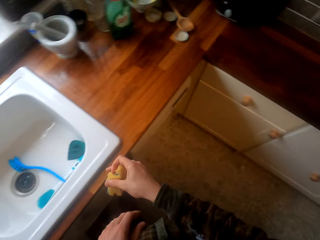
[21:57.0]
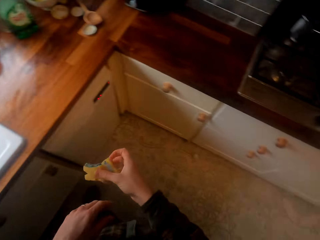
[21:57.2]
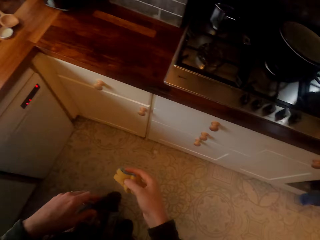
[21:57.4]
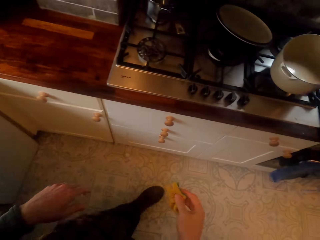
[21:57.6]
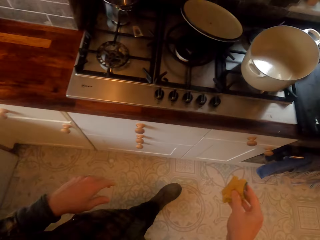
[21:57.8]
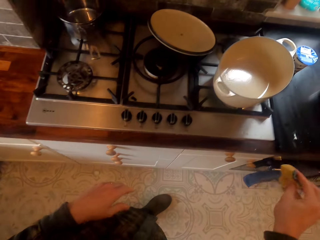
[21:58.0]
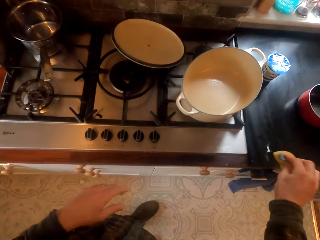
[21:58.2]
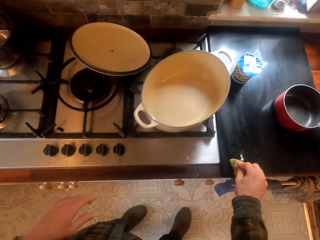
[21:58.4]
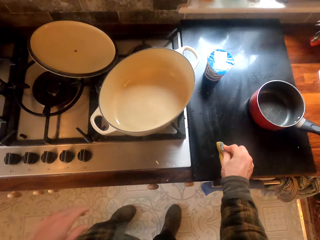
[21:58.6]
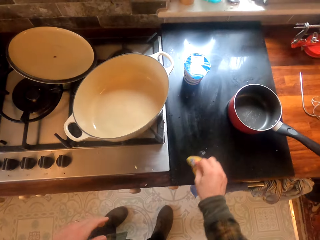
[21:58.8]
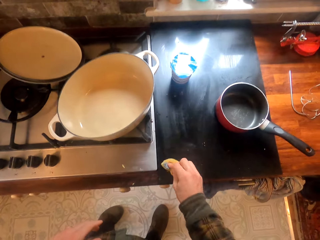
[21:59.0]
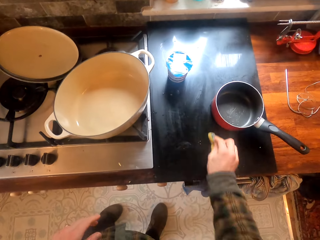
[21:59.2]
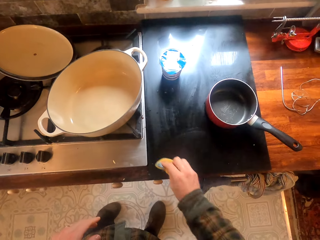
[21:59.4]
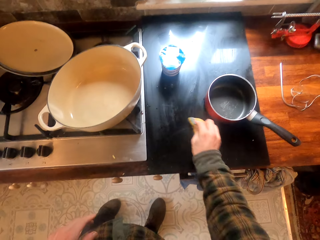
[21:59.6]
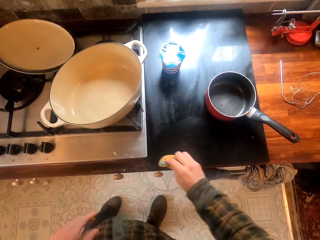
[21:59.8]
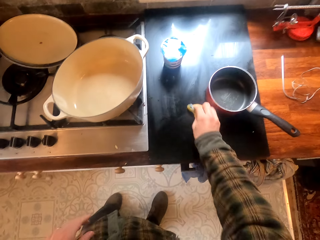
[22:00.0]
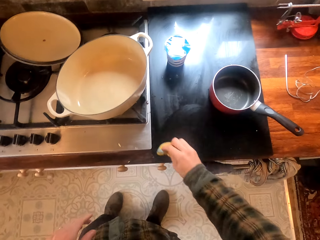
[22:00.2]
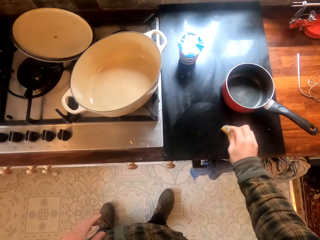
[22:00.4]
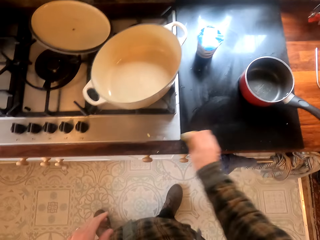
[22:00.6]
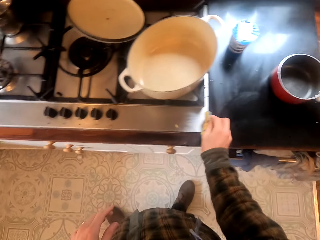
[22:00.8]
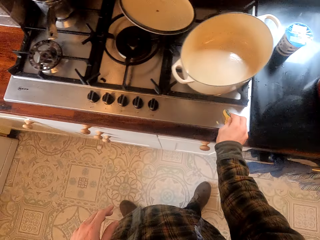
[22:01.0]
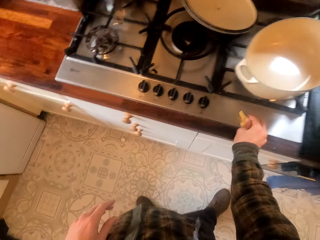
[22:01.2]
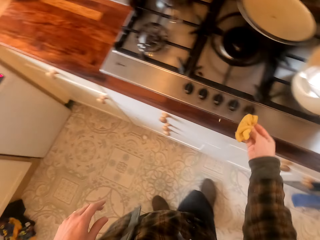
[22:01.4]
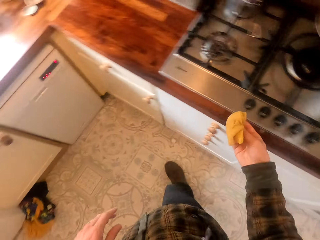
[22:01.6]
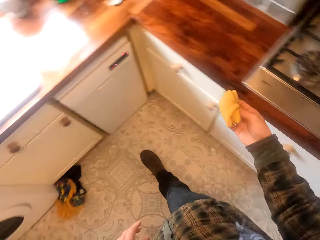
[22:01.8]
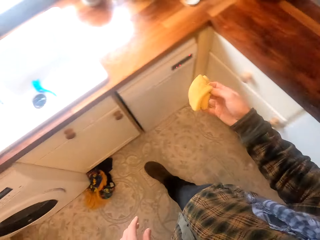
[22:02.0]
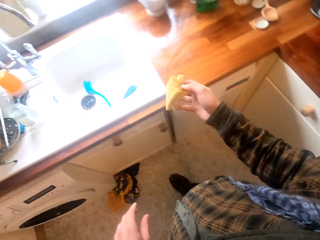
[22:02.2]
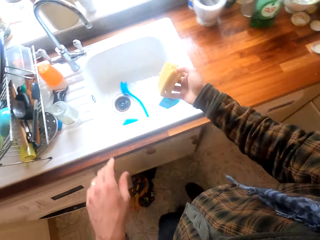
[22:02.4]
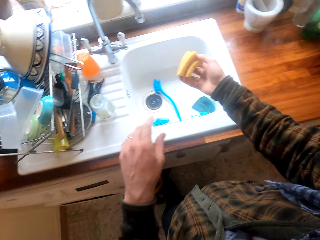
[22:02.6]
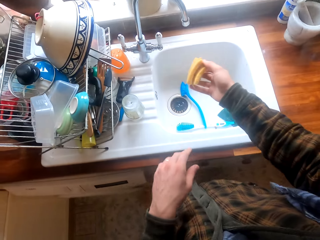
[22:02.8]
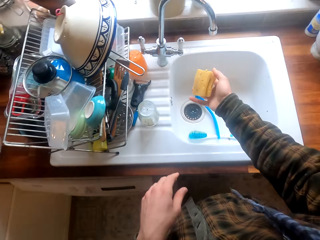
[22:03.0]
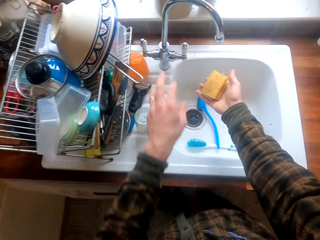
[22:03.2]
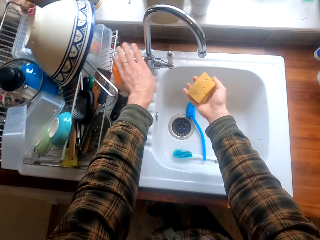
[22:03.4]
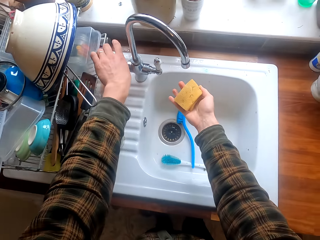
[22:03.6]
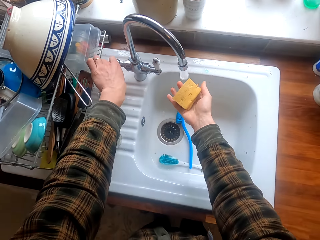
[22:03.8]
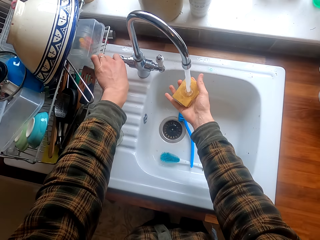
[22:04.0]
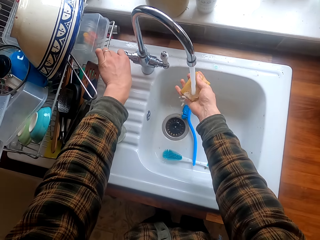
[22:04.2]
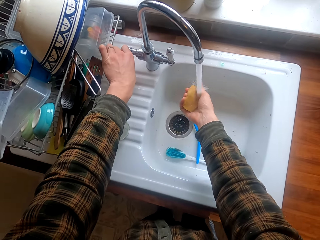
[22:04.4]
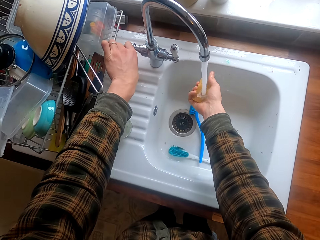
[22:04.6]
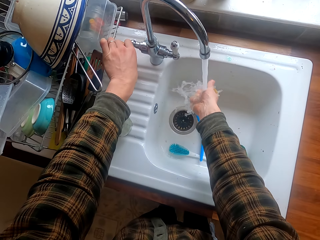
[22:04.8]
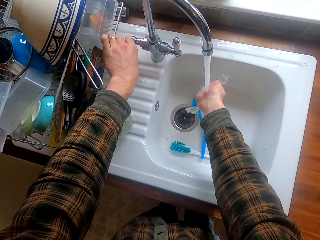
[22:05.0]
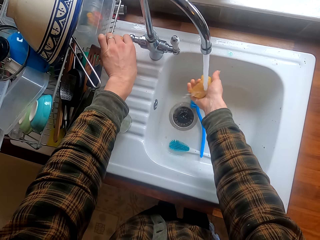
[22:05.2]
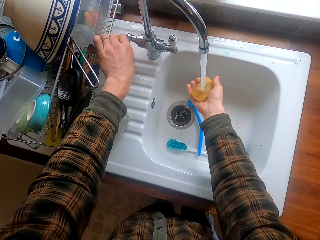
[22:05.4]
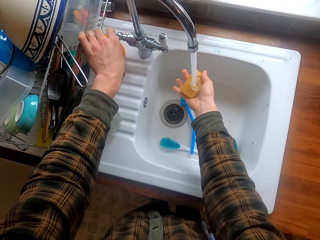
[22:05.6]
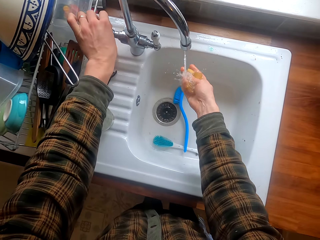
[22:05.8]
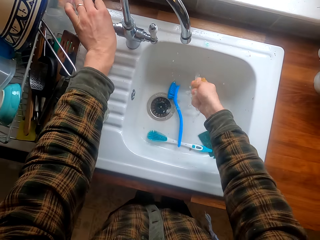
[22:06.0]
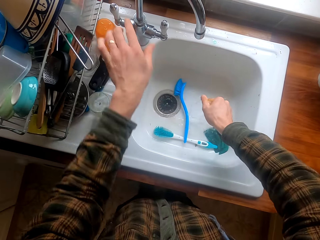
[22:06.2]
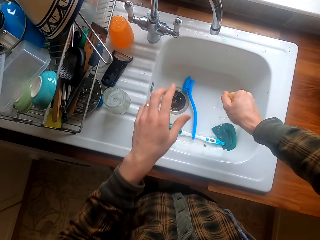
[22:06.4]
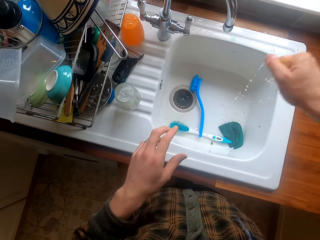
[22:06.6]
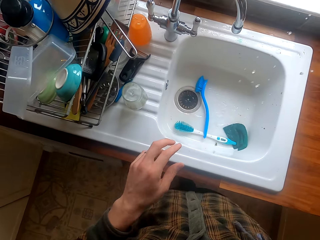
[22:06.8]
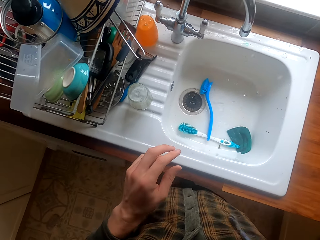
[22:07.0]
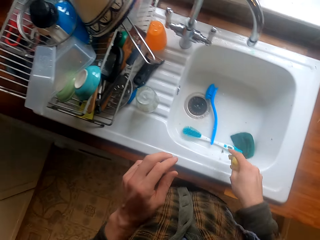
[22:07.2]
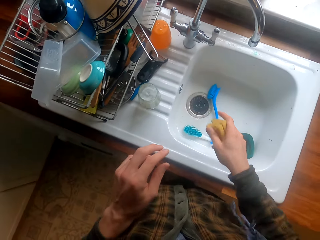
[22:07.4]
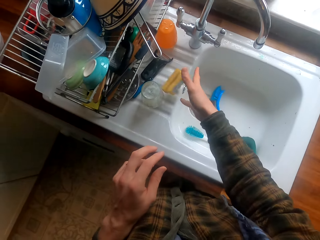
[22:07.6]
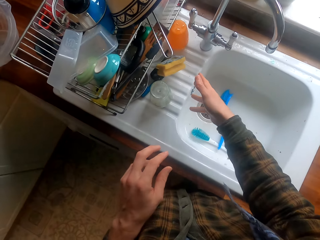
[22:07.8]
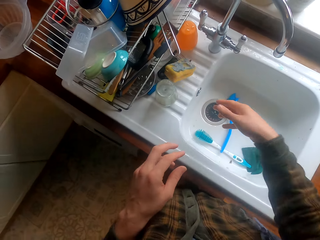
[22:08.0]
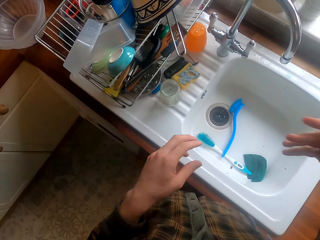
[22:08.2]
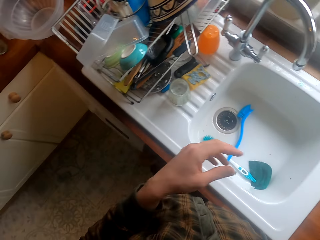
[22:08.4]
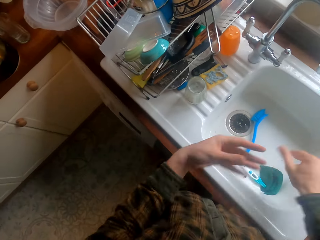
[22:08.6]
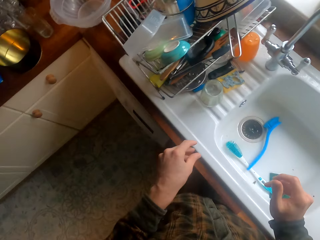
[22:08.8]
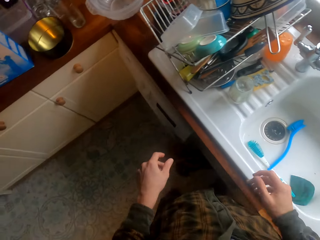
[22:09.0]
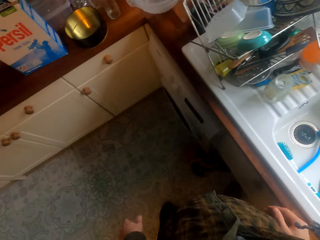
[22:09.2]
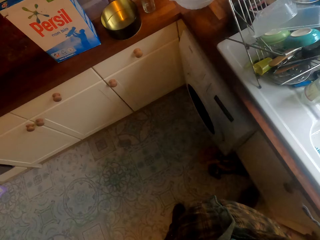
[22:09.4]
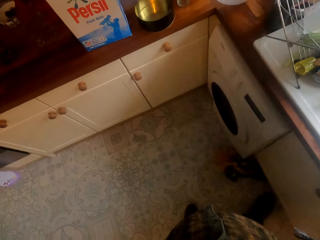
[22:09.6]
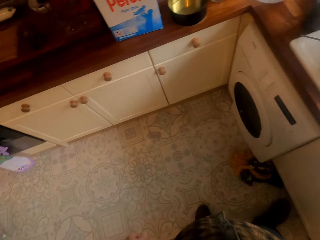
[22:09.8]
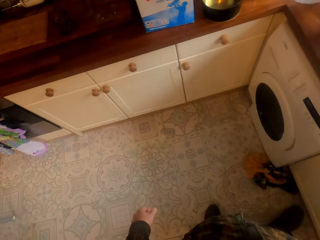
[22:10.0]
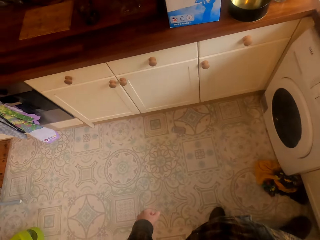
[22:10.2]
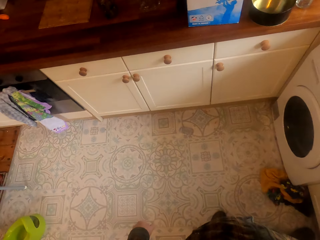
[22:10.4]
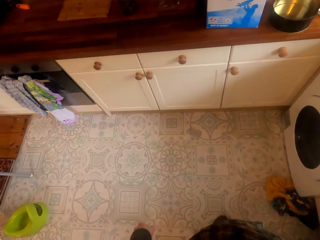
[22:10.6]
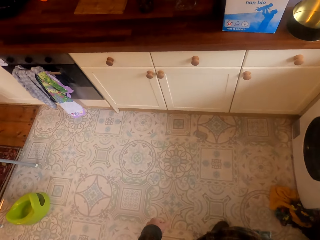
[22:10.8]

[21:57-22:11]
The camera wearer walks in the house. They wipe the oven with the sponge. They walk in the house. They open the water. They rinse the washing sponge. They close the water. They squeeze the washing sponge. They put the washing sponge on the surface. They shake the hands. They wipe the hands.

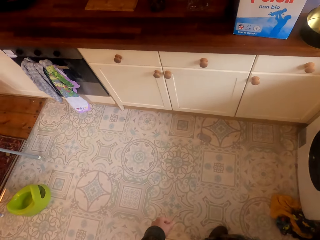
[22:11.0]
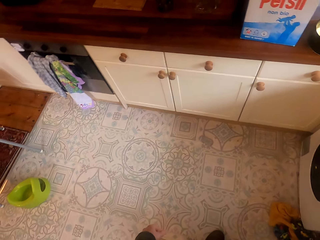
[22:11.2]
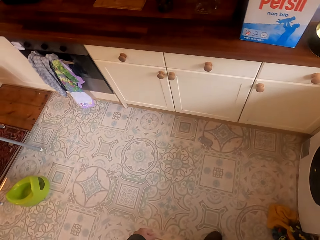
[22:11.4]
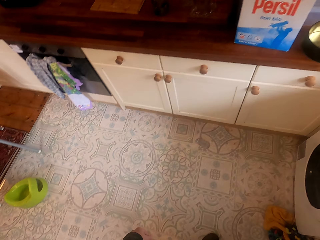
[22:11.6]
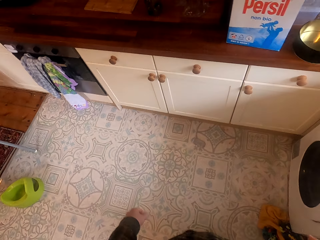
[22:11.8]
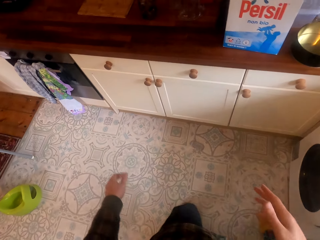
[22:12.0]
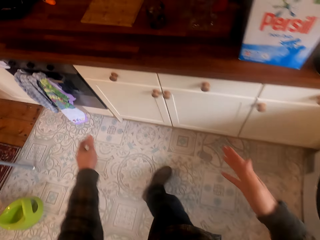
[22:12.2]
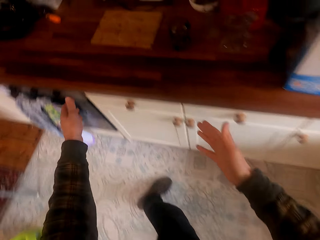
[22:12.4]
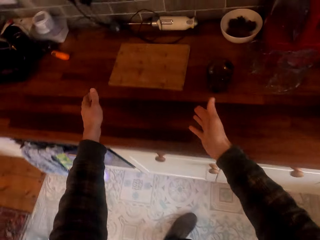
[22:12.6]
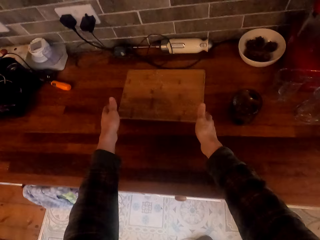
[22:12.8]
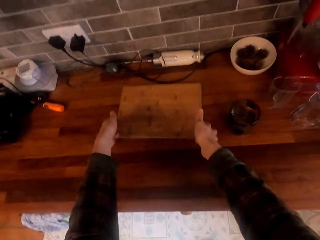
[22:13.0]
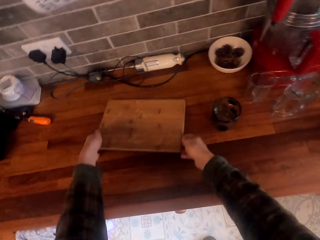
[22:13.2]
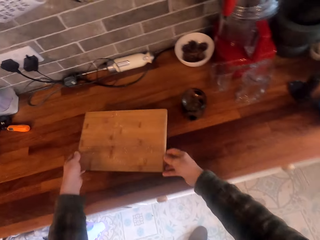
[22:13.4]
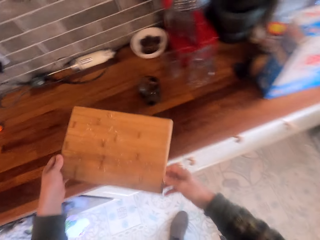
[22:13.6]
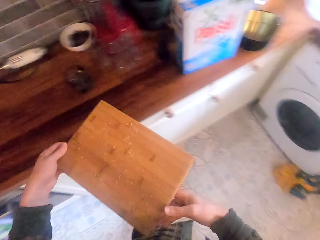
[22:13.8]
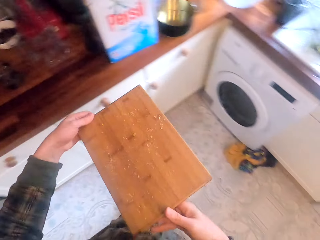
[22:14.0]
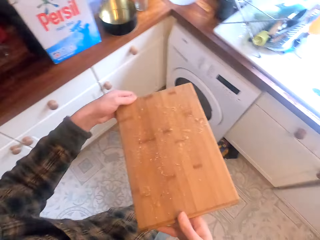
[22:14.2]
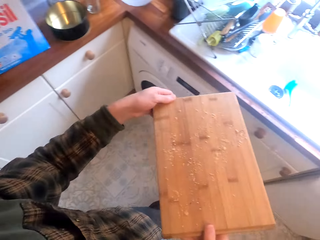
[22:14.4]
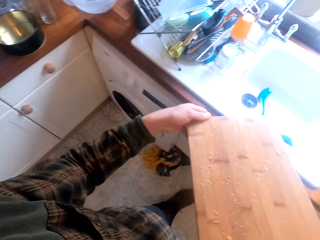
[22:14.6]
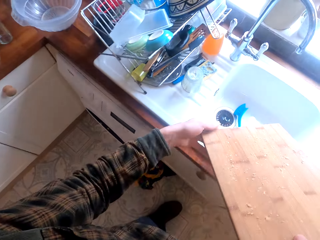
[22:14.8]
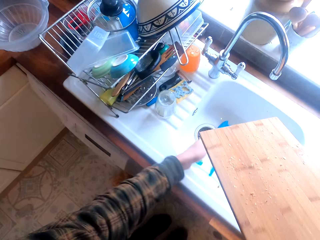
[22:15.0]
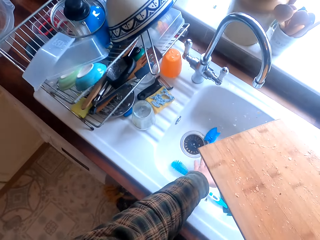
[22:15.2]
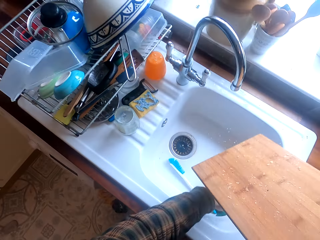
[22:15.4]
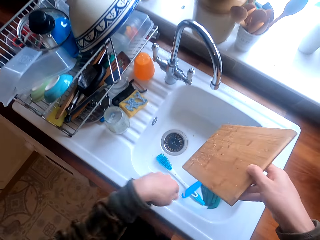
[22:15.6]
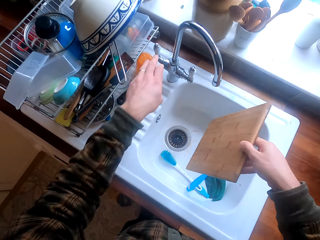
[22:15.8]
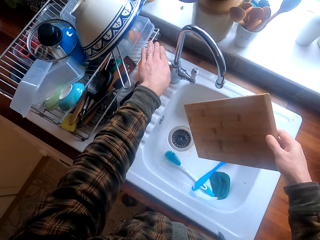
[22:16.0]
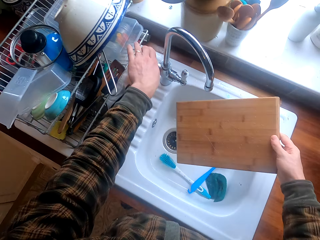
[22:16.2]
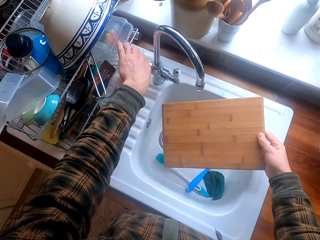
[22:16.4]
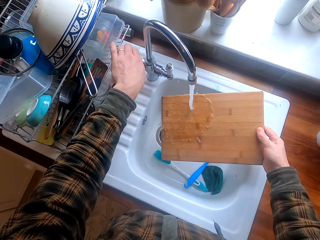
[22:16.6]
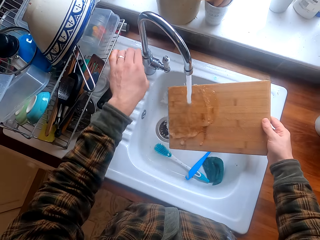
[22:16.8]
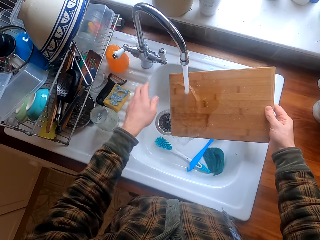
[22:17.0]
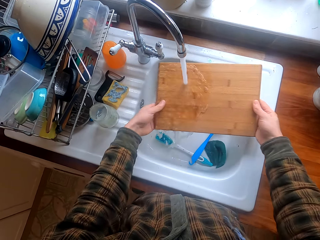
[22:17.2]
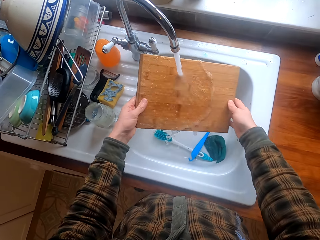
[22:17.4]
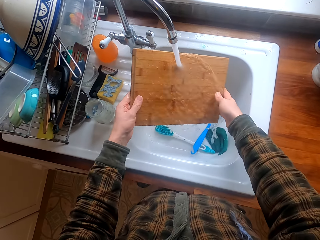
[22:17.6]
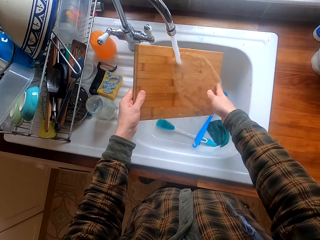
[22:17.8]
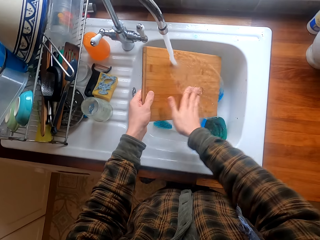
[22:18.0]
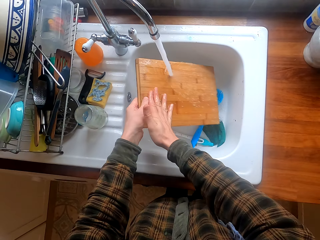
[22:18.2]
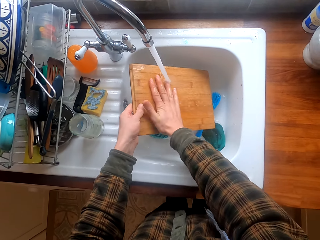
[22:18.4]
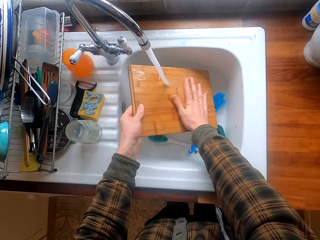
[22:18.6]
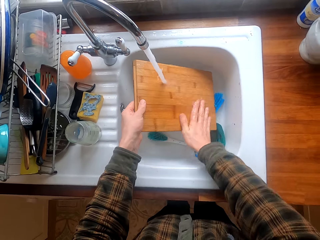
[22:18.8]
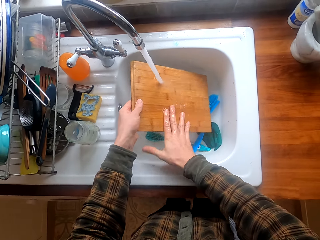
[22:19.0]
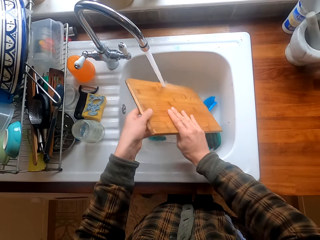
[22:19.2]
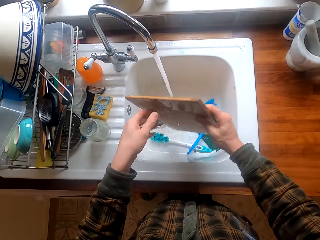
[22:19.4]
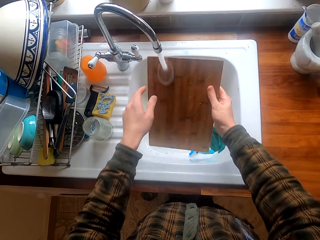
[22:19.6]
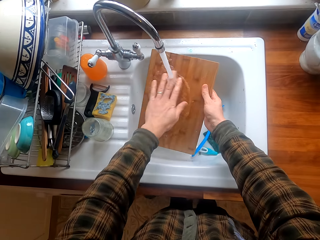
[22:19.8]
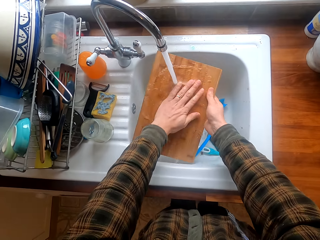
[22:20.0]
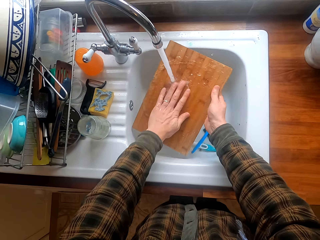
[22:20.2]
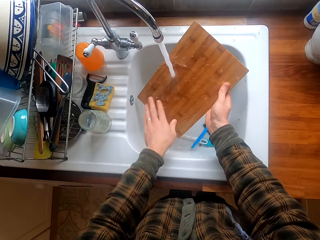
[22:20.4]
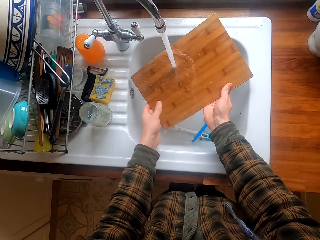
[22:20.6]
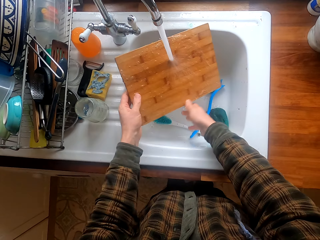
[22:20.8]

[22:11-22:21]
The camera wearer stares in the kitchen. They take a chopping board. They move the chopping board on the kitchen counter. They walk in the house. They move a brush. They open the kitchen tap. They clean the chopping board in the kitchen sink.
